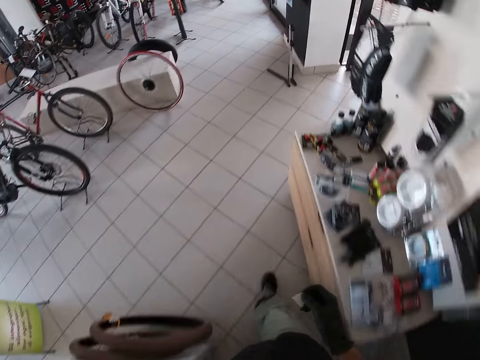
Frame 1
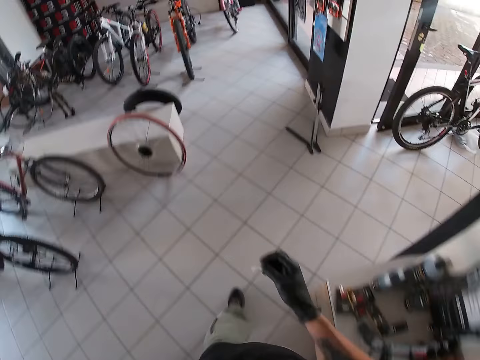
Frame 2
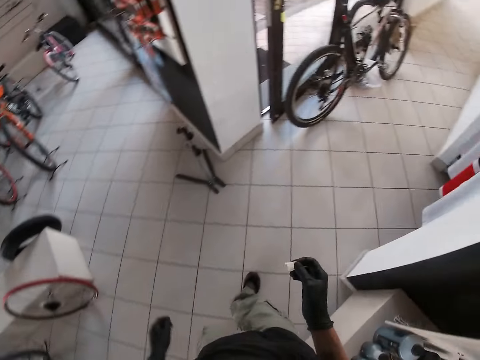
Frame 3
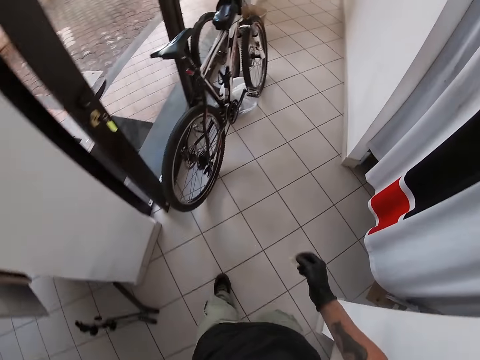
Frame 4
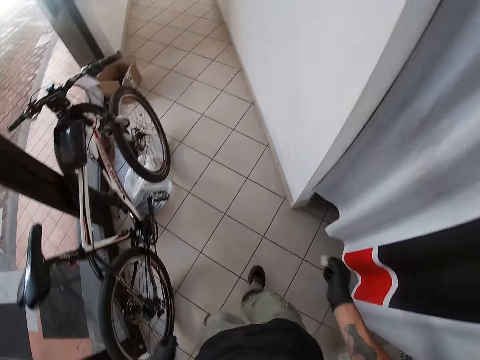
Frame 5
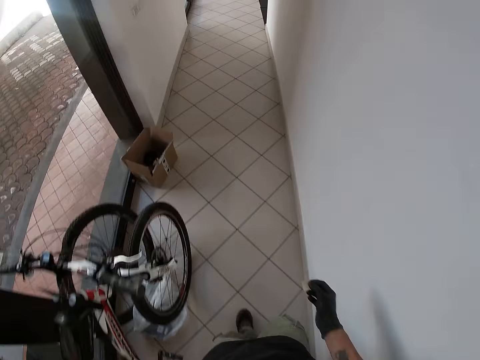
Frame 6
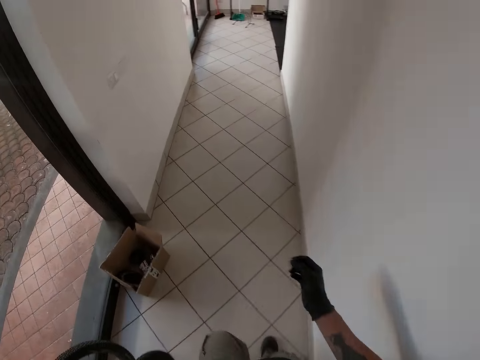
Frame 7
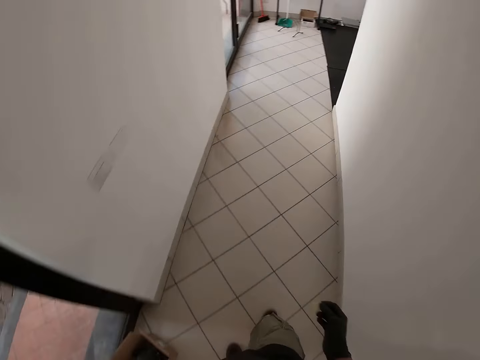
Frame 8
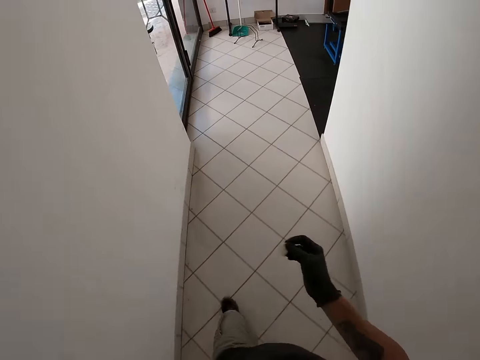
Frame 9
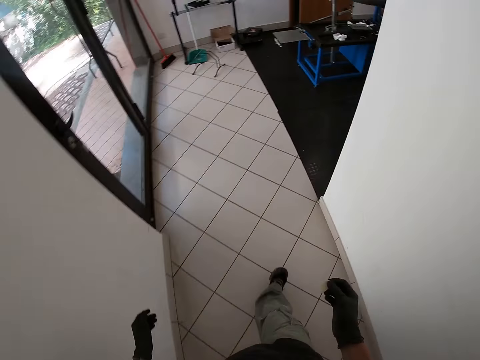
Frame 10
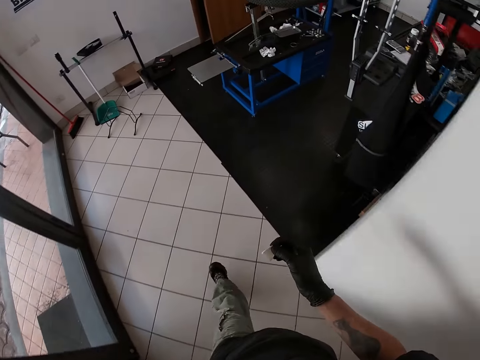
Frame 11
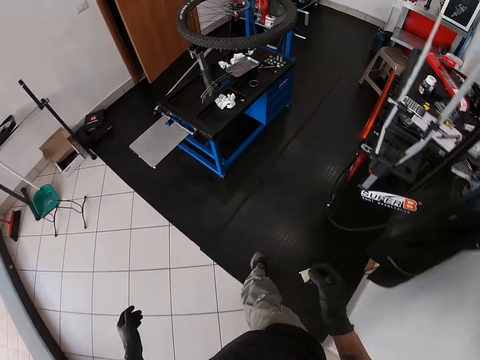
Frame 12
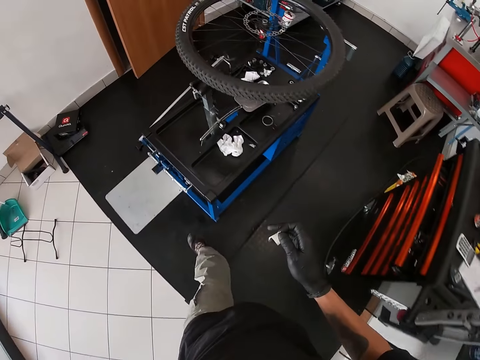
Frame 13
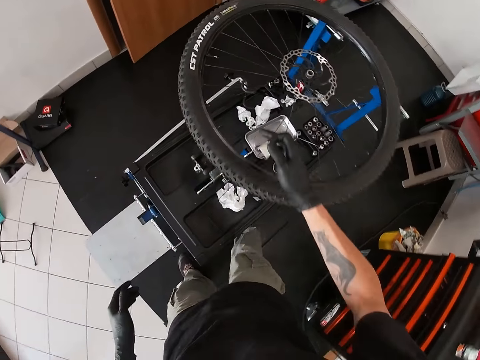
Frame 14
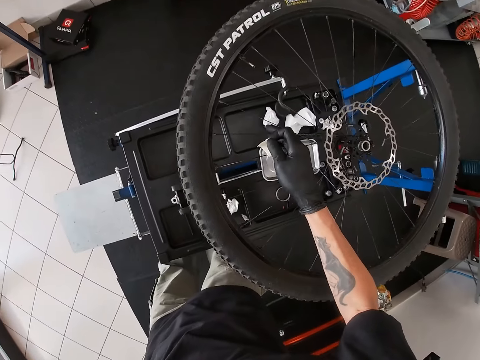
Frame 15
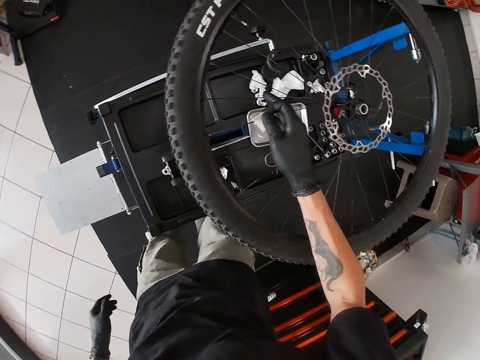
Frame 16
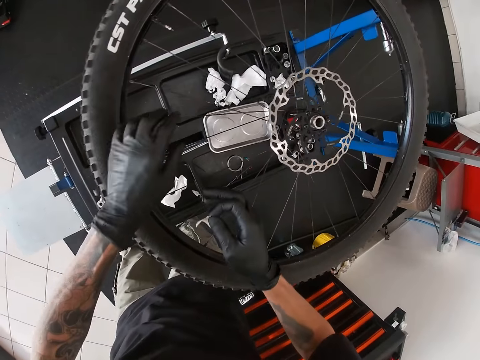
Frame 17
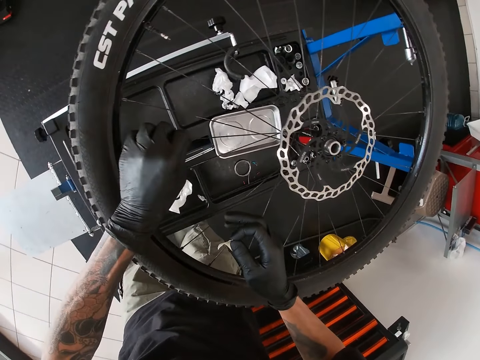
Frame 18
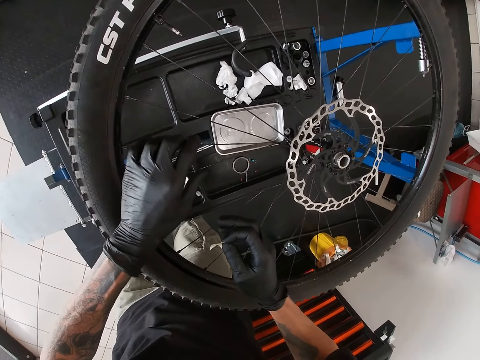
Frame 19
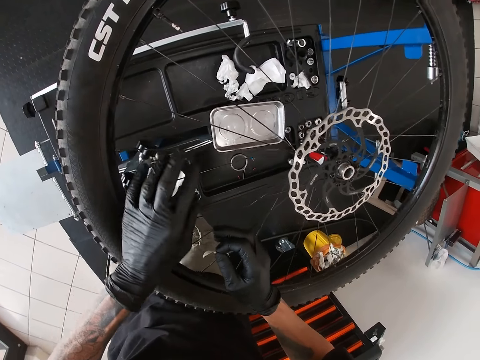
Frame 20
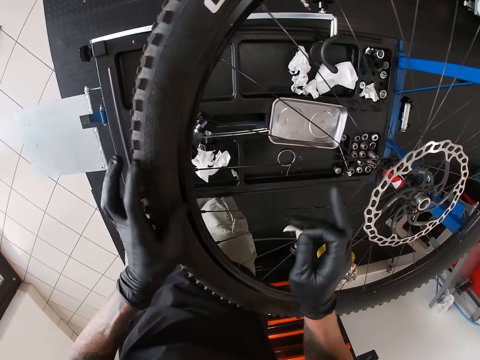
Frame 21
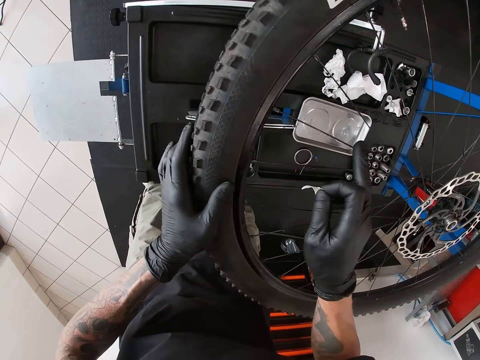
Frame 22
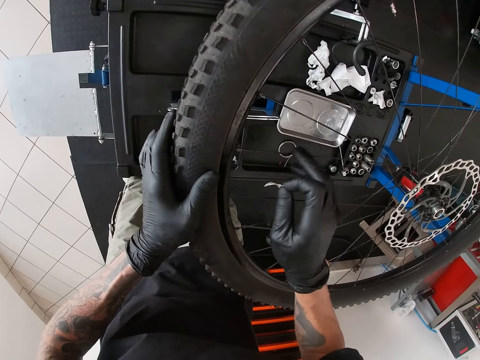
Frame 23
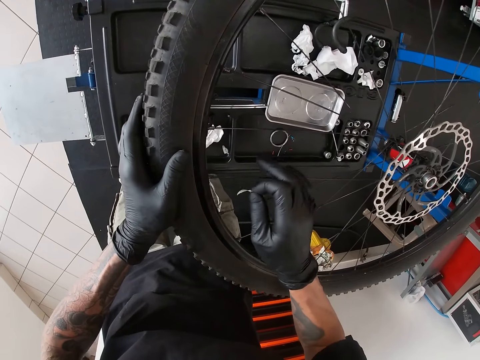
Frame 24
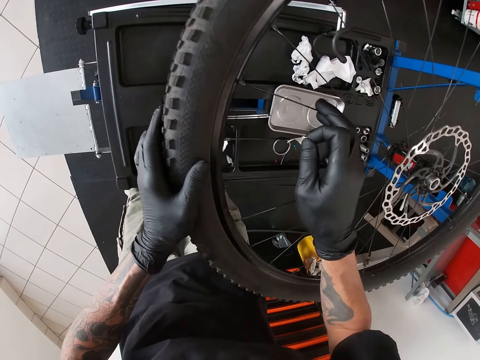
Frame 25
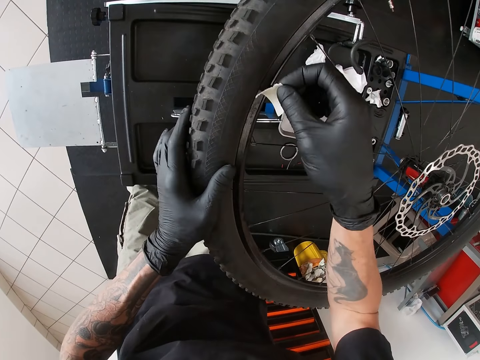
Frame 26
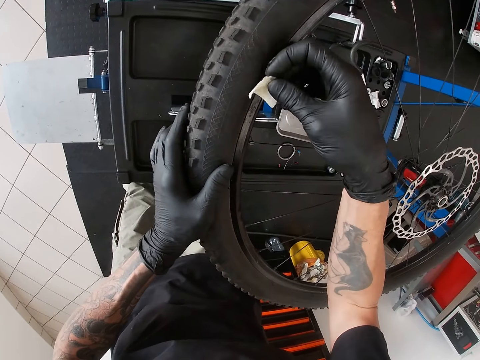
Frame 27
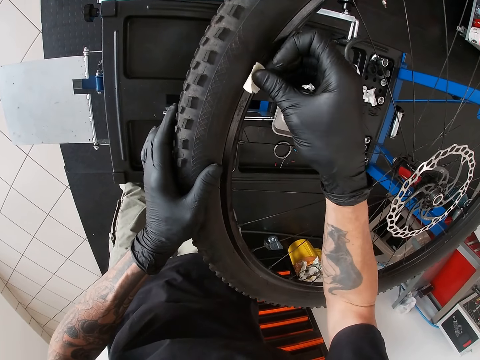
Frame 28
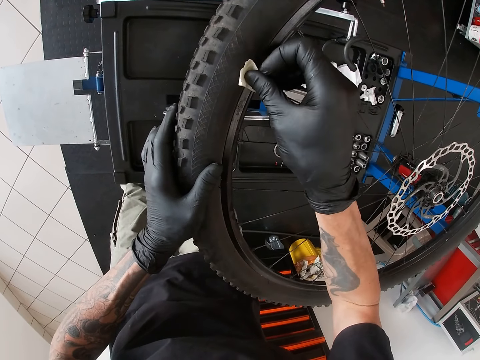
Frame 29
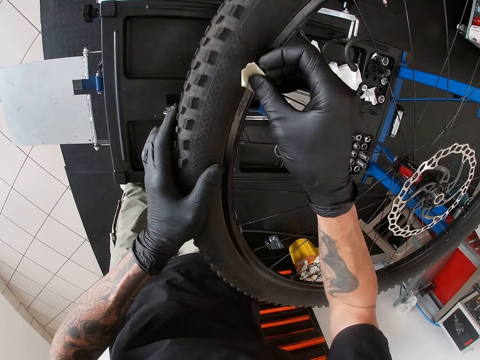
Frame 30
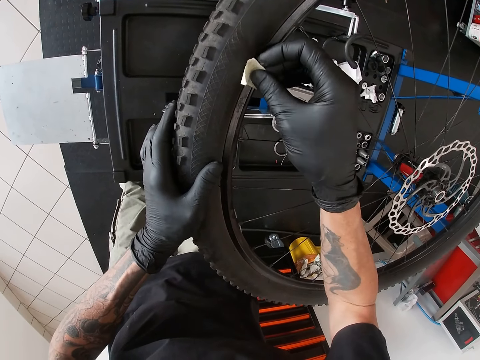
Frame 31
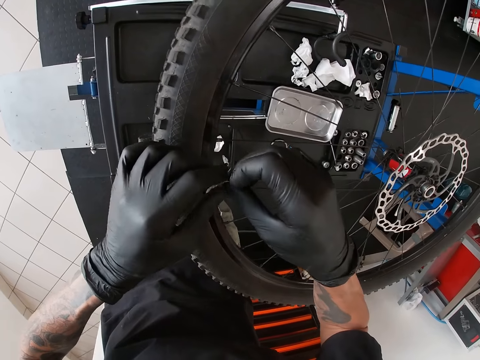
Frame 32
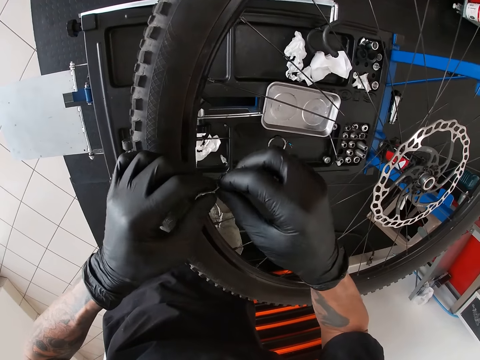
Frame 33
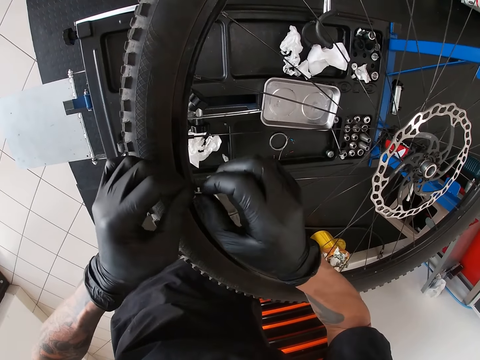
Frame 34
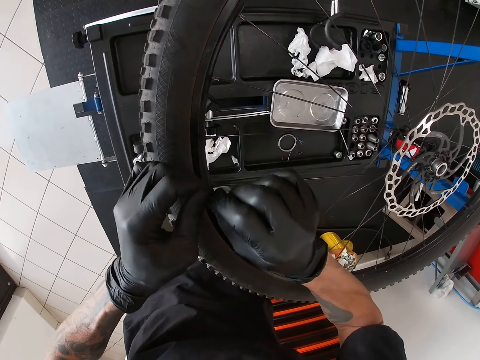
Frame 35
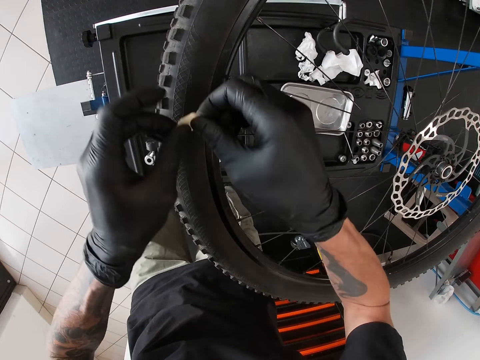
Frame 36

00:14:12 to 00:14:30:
The camera wearer walks around the room. He leaves the bicycle store. He walks in the corridor. He enters the workshop. He touches the spoke with his right hand. He touches the spoke with his left hand. He holds the spoke wire with his left hand. He touches two spokes with his left hand. He holds the tyre with his left hand. He touches the spoke with his right hand. He does it again. He touches a spoke with his right hand. He touches the spoke with his right hand. He fixes the piece of the paper tape on the rim of the tyre with his right hand. He removes the piece of paper tape from the rim with his right hand. He bends the piece of paper tape with both hands.

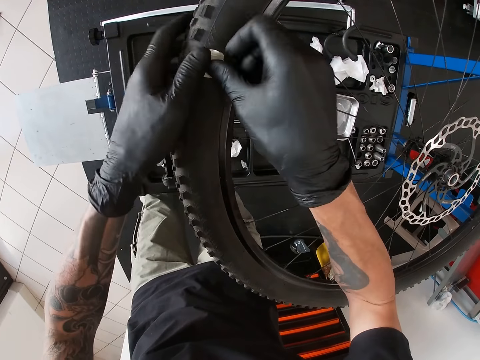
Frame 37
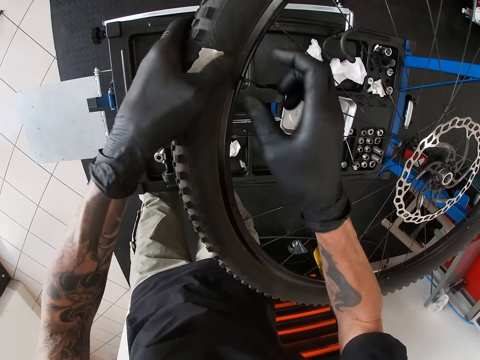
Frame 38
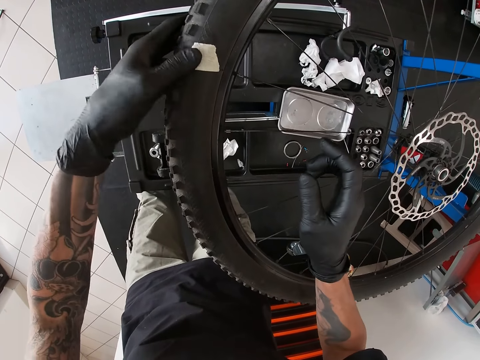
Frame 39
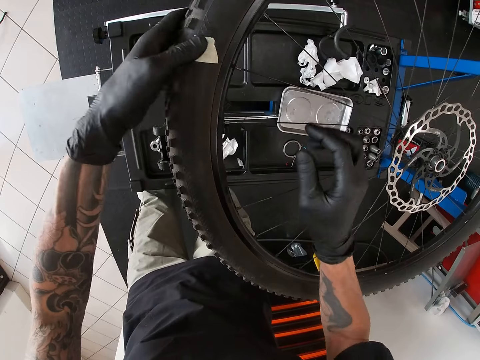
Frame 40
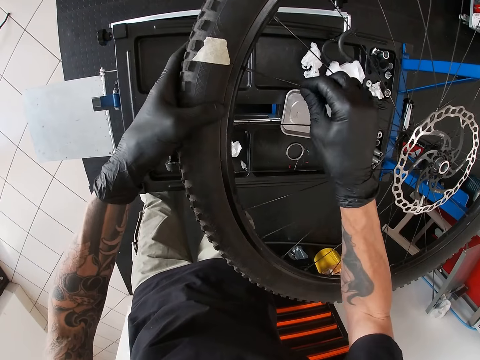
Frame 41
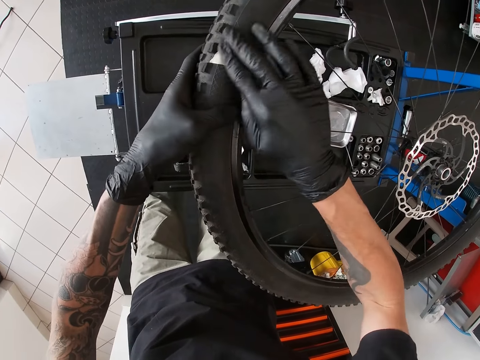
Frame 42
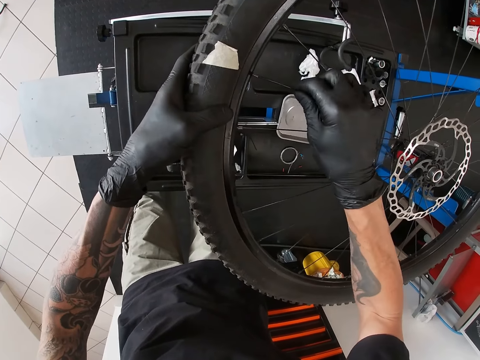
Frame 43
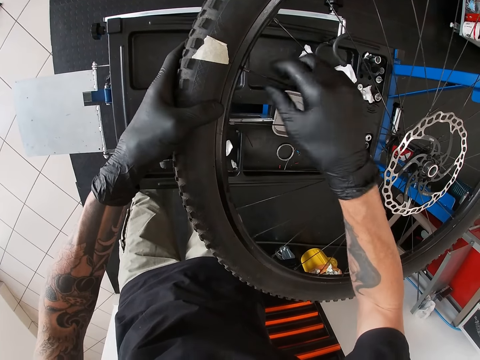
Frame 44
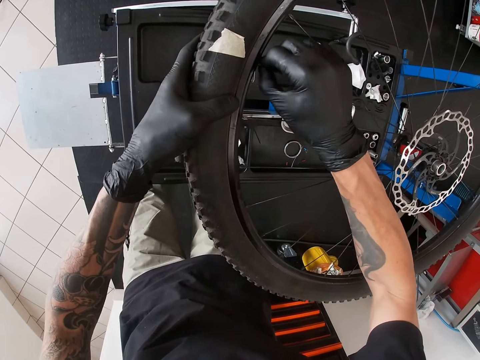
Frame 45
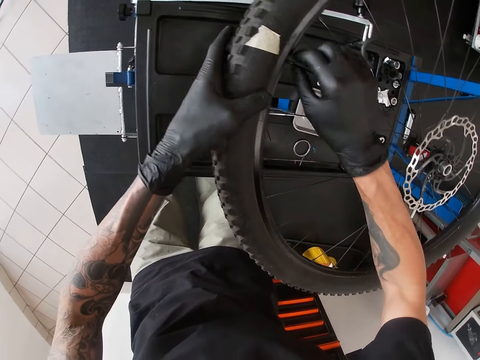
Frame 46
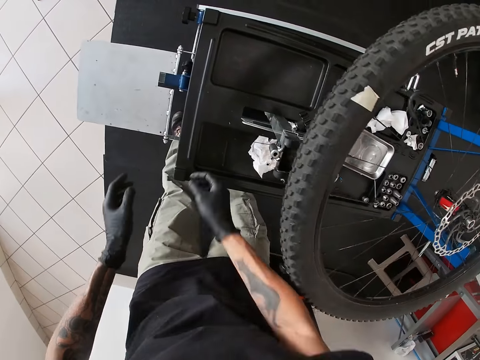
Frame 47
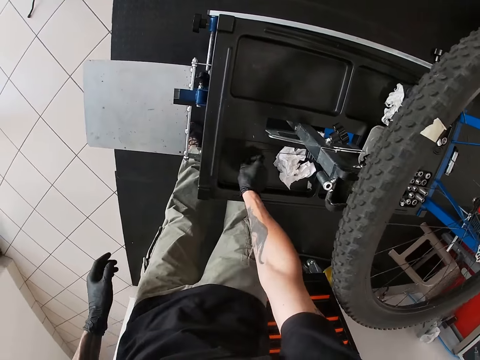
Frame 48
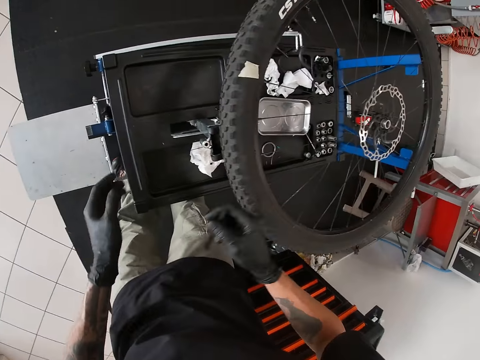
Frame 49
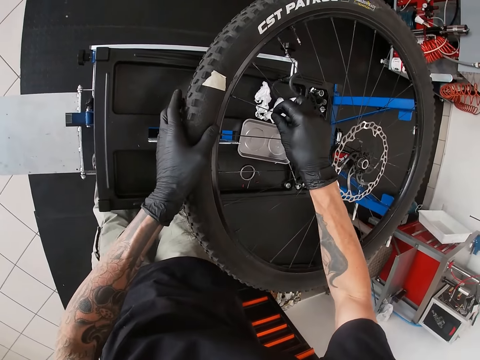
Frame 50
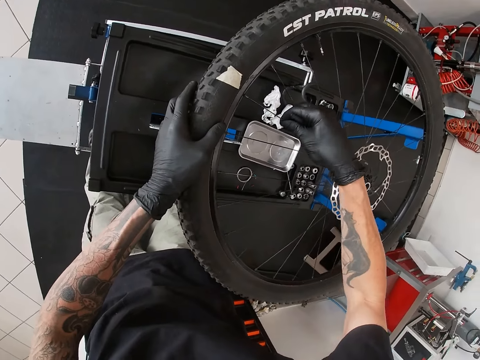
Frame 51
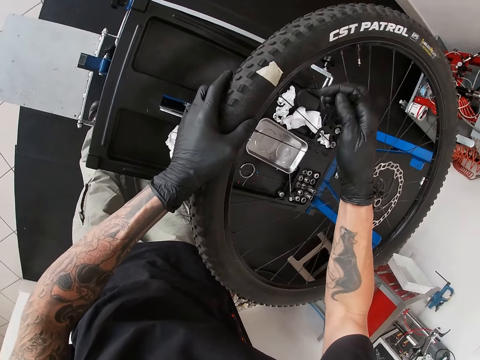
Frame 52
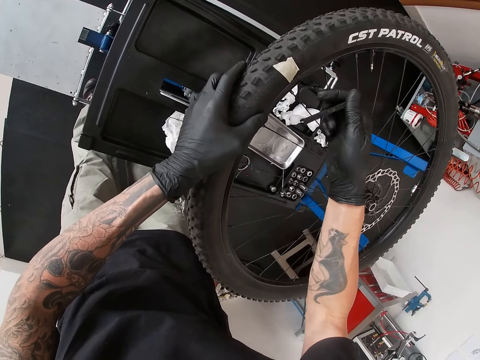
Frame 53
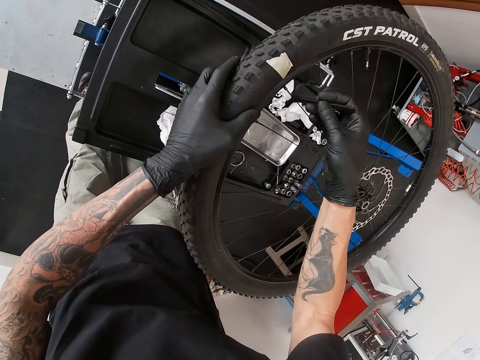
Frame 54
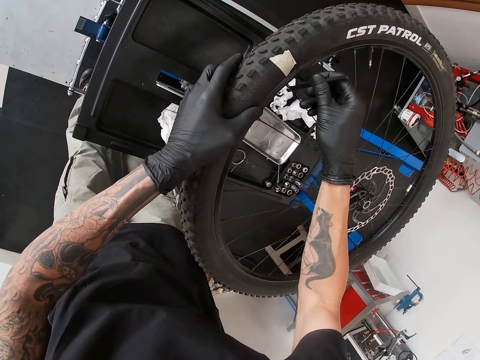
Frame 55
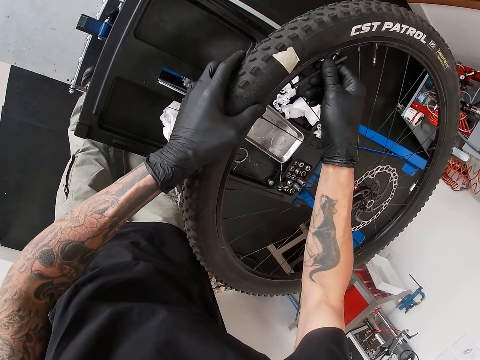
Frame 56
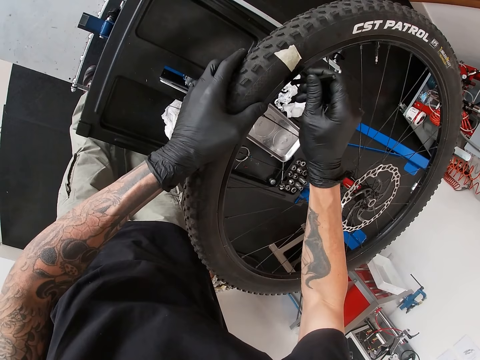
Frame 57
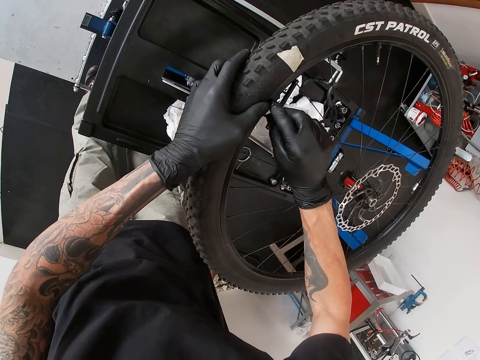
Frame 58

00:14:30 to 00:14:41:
The camera wearer attaches the piece of paper tape to the tyre with both hands. He rubs the piece of paper tape on the tyre with his left hand. He holds the spoke with his right hand. He rubs the piece of paper tape on the tyre with his right hand. He holds the spoke with his right hand. He adjusts the spoke nipple in the tyre with his right hand. He picks up the spanner from the workshop table with his right hand. He holds the tyre with his left hand. He holds the spoke with his right hand. He drives the spoke nipple with the spanner in his right hand.
